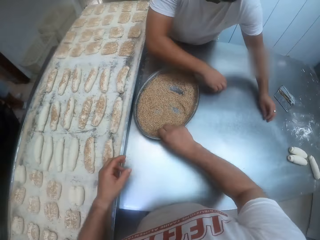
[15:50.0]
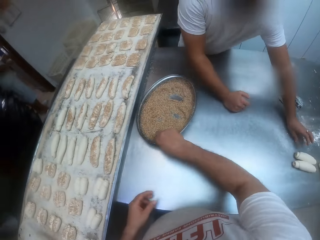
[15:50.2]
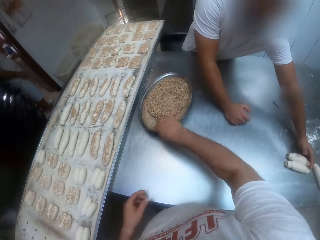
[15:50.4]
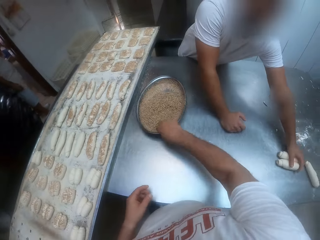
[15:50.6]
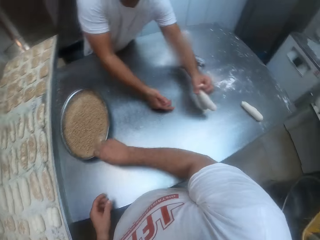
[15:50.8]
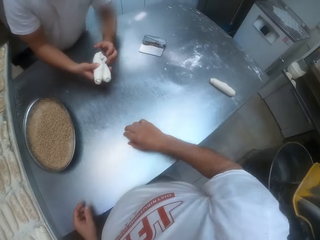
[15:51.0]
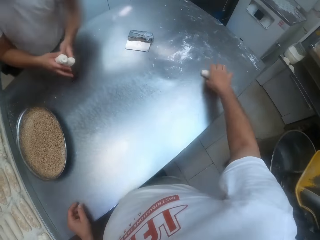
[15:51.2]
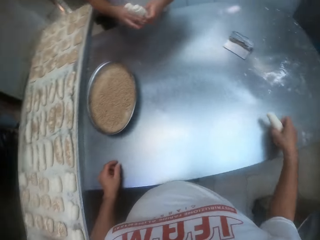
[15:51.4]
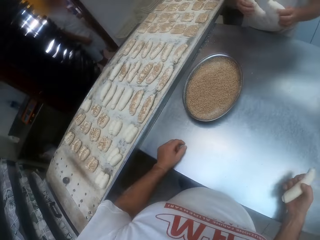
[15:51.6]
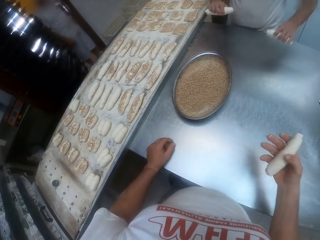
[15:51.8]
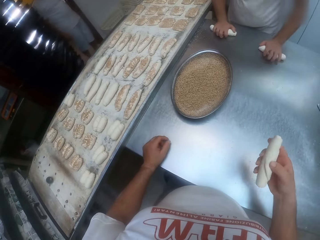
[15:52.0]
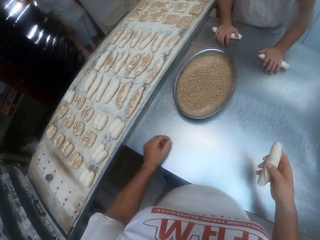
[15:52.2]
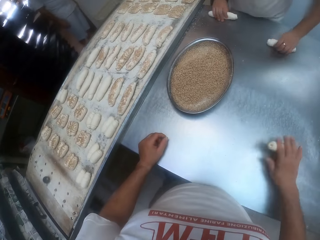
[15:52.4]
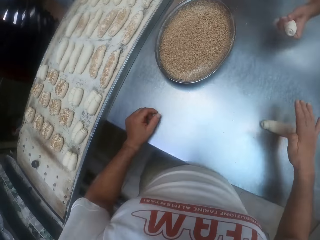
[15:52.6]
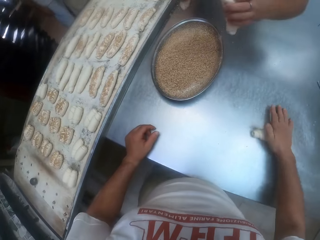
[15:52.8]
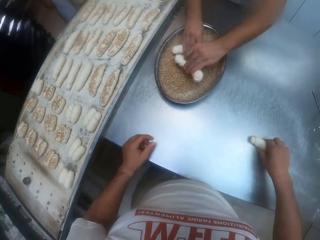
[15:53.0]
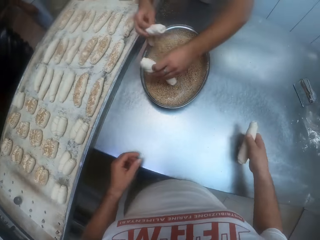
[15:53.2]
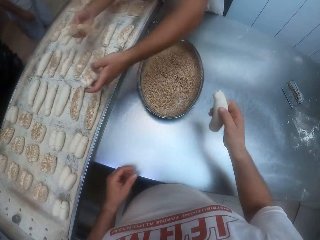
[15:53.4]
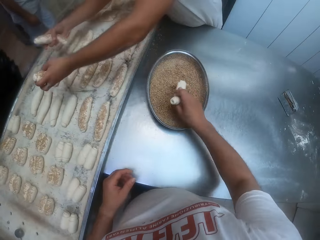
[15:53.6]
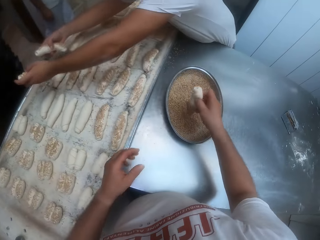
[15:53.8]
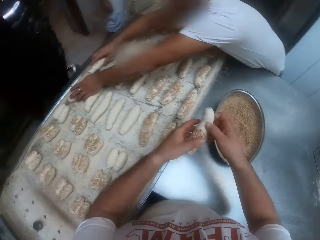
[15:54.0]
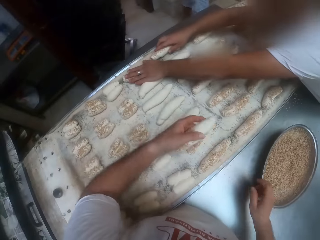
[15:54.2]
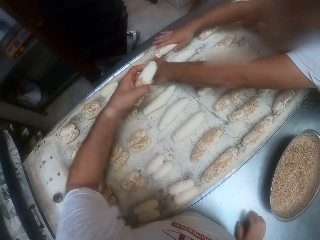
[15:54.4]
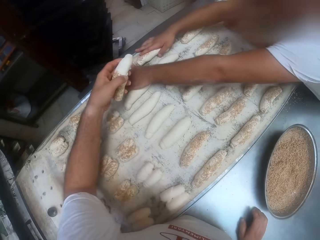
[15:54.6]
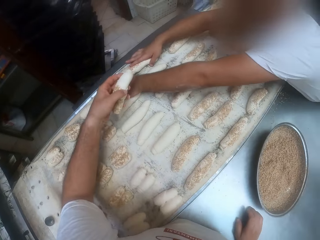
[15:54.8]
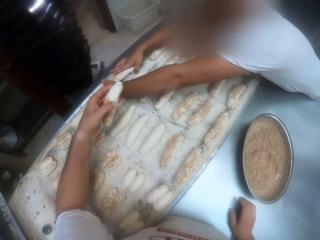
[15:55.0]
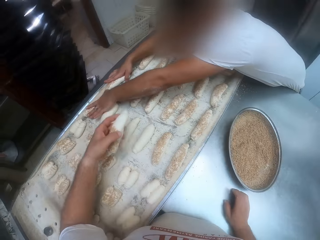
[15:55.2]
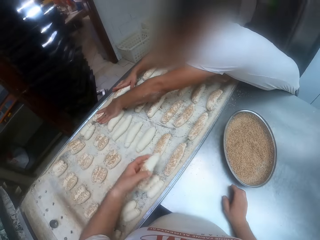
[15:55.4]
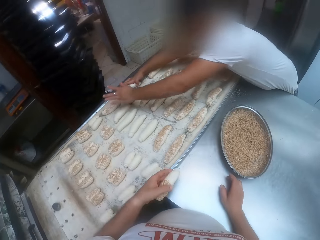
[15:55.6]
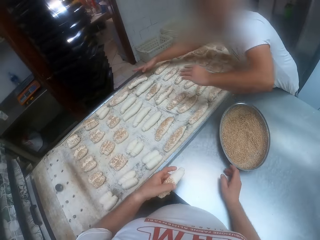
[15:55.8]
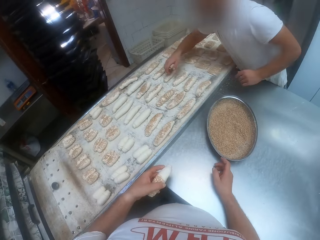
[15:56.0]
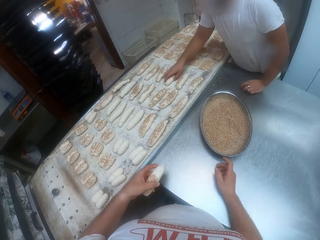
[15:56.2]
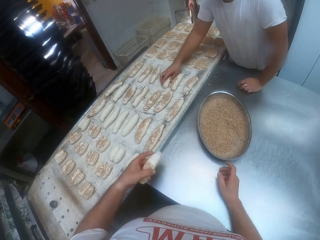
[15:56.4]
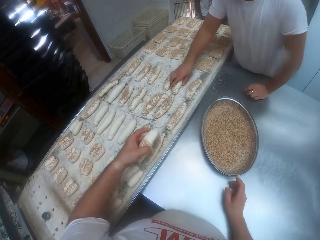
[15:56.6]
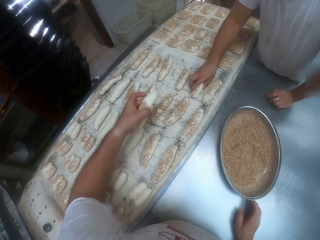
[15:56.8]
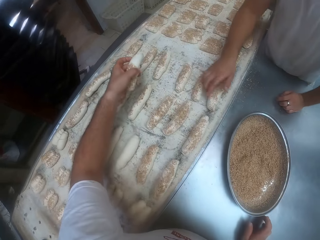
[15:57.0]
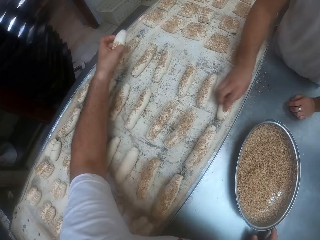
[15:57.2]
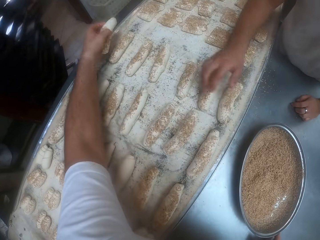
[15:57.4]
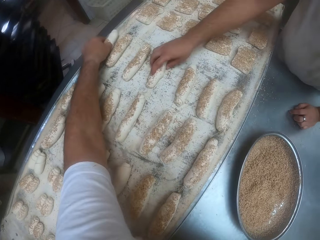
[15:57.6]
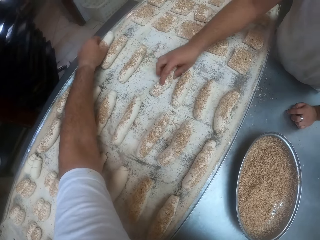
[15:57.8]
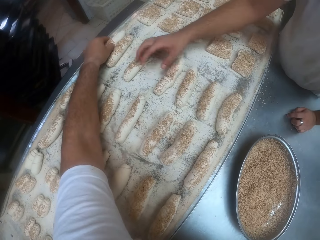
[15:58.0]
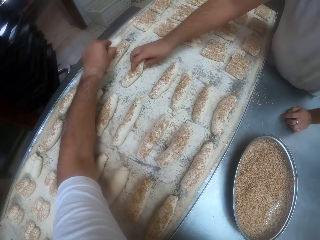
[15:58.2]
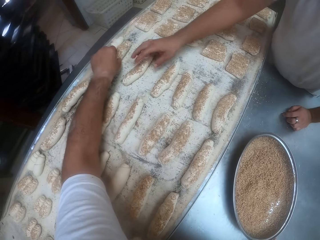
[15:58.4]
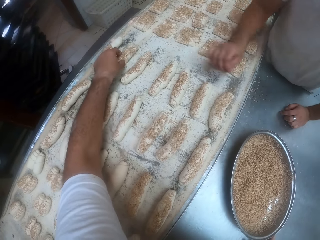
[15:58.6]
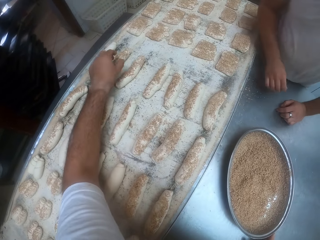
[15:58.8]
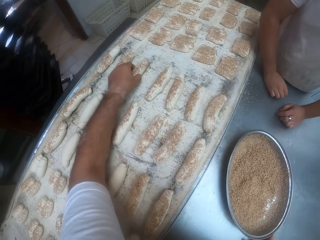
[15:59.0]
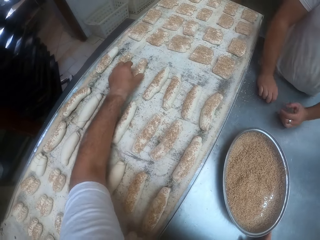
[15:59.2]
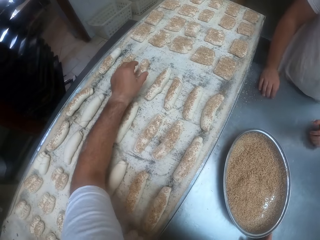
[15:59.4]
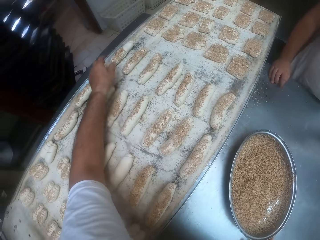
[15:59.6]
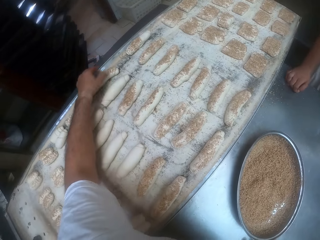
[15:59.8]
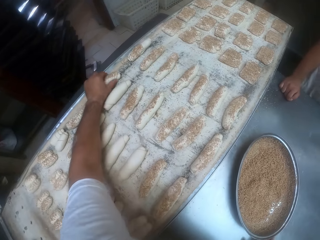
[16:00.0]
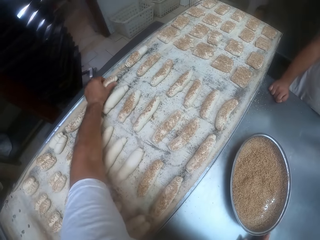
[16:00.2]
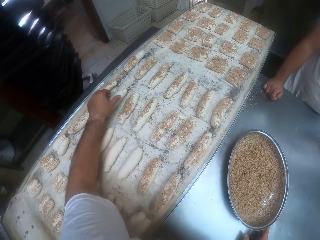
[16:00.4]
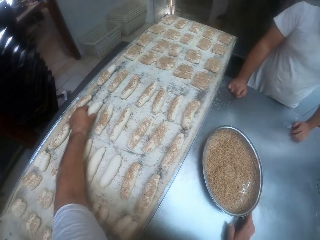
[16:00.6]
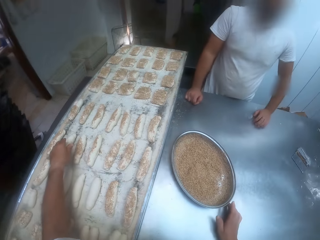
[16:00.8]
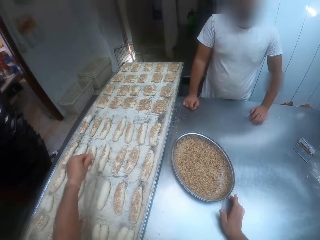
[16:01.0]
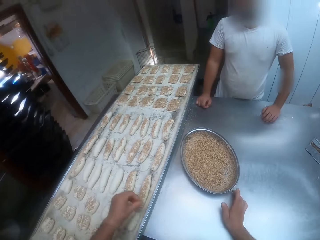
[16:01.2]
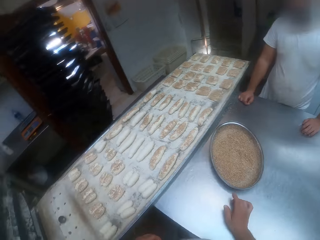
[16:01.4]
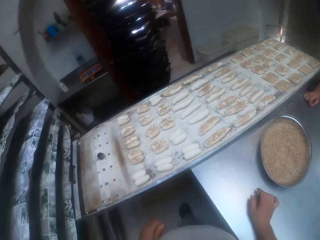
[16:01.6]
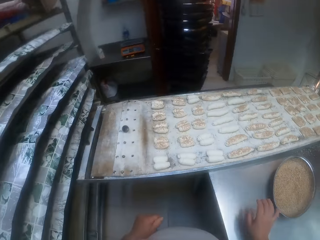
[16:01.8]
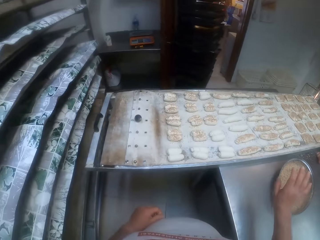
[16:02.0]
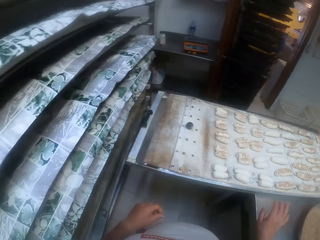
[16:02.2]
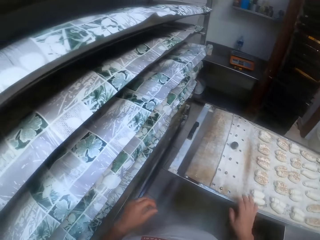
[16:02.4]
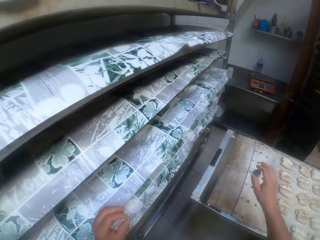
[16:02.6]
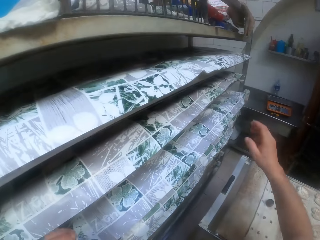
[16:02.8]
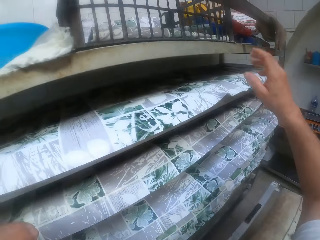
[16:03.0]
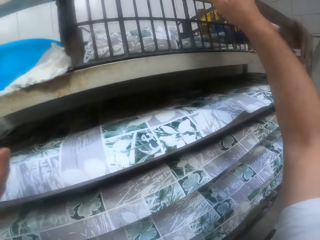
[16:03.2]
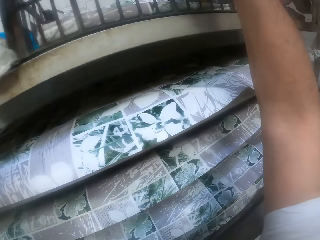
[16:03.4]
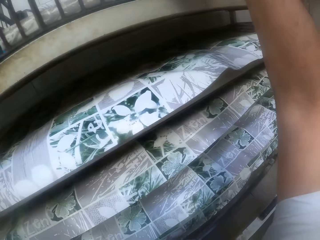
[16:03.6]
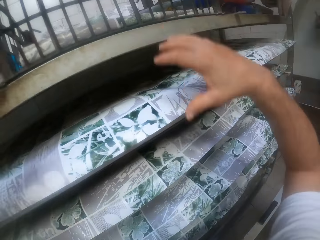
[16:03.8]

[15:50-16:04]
The camera wearer shakes the bowl on the countertop with his right hand. A man picks up some doughs on the countertop with his left hand. The camera wearer shakes the flour on the tray. He picks up a dough on the countertop with his right hand. The man rolls the dough in his left hand on the countertop and rolls the dough in his right hand on the countertop. The camera wearer presses the dough on the countertop with his right hand. The man puts the dough on the floor. The camera wearer picks up the dough on the countertop with his right hand. The man dips the dough in his right hand in the gluten in the bowl on the countertop and dips the dough in his left hand in the gluten in the bowl on the countertop. The camera wearer switches the dough to his left hand. The man drops the dough on the tray on the countertop. The man touches some doughs on the tray with his right hand. The camera wearer drops the dough in his left hand on the tray on the countertop. He arranges some doughs on the tray on the countertop with his left hand.

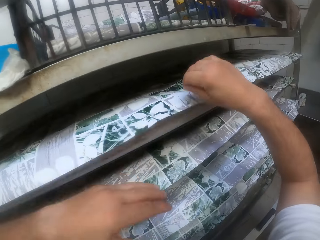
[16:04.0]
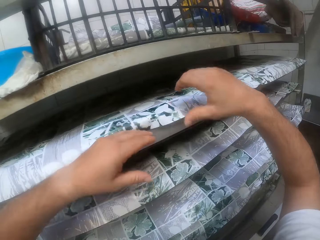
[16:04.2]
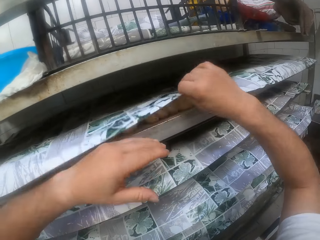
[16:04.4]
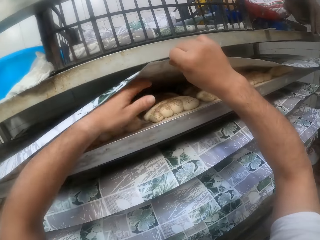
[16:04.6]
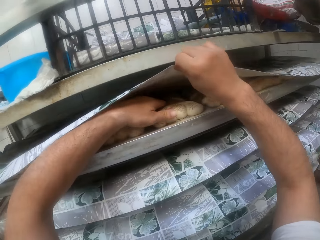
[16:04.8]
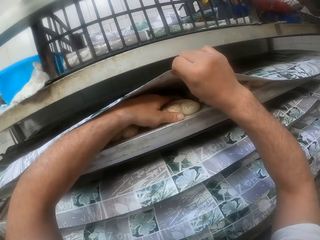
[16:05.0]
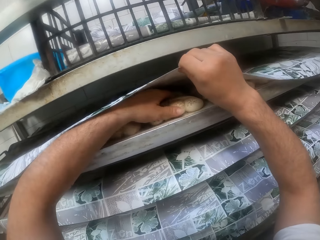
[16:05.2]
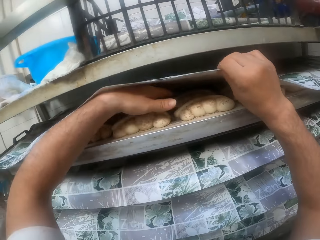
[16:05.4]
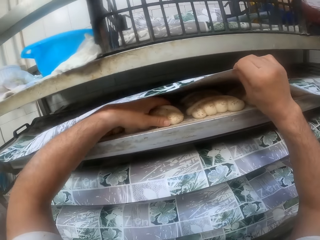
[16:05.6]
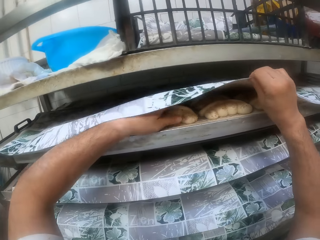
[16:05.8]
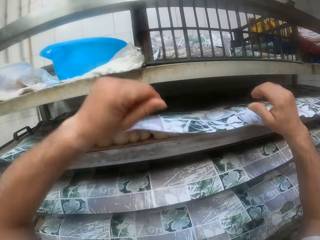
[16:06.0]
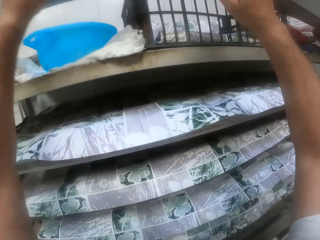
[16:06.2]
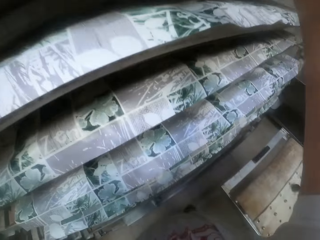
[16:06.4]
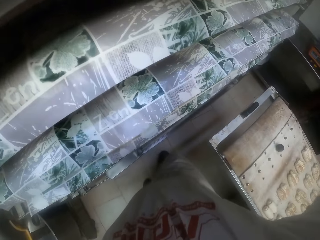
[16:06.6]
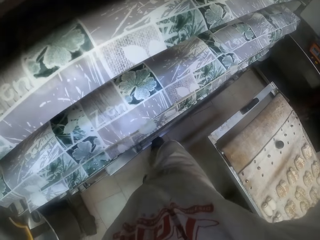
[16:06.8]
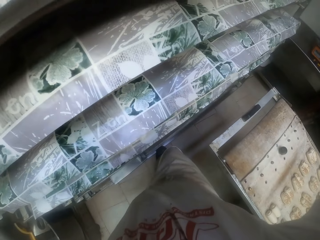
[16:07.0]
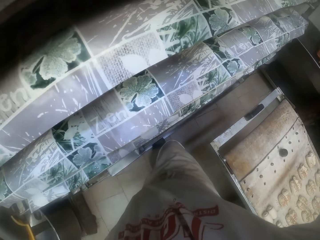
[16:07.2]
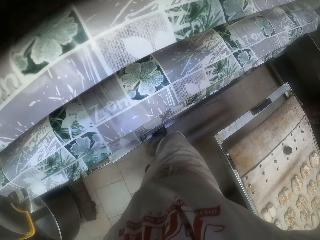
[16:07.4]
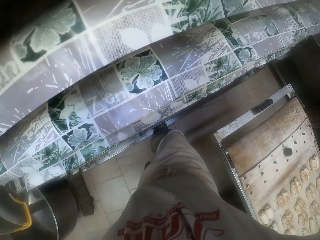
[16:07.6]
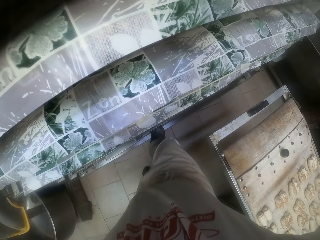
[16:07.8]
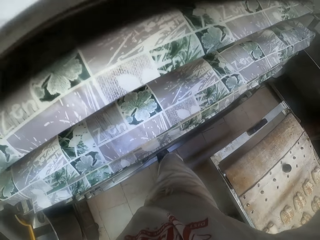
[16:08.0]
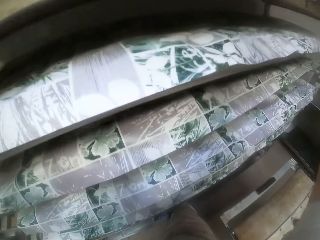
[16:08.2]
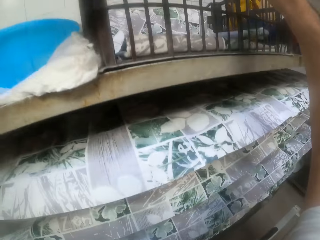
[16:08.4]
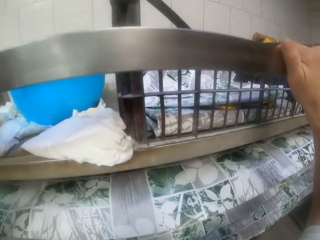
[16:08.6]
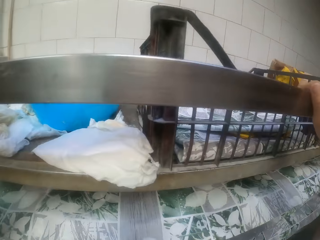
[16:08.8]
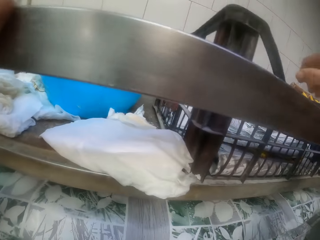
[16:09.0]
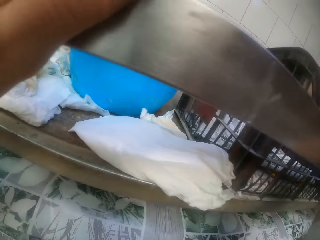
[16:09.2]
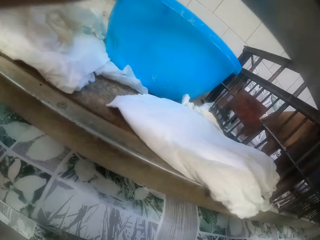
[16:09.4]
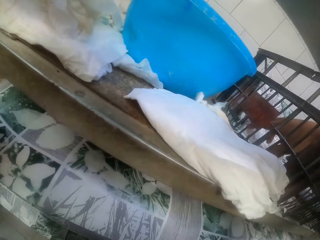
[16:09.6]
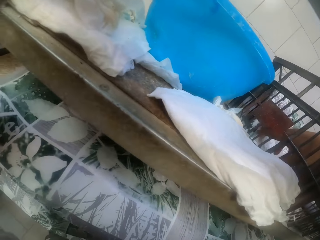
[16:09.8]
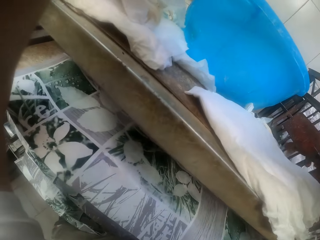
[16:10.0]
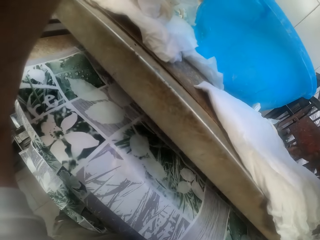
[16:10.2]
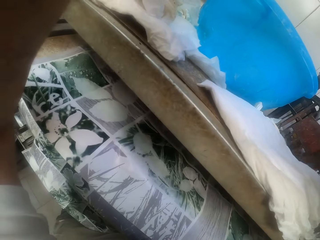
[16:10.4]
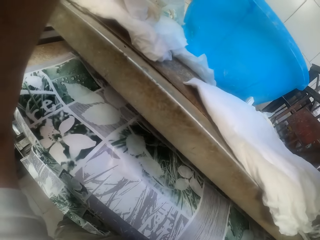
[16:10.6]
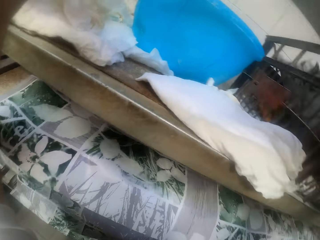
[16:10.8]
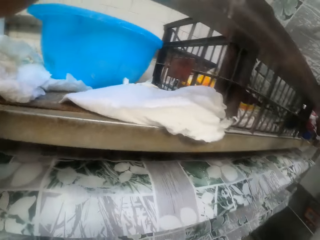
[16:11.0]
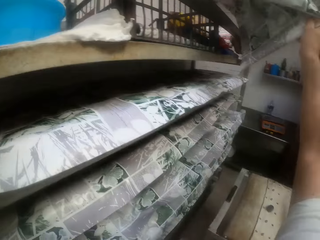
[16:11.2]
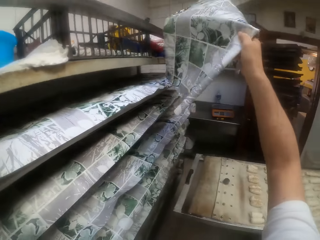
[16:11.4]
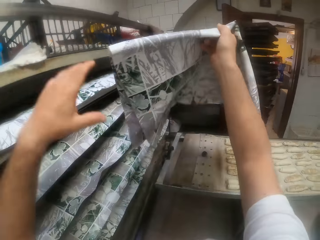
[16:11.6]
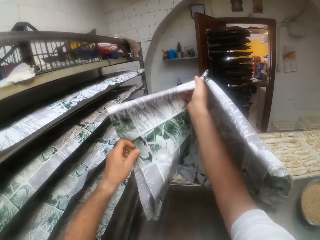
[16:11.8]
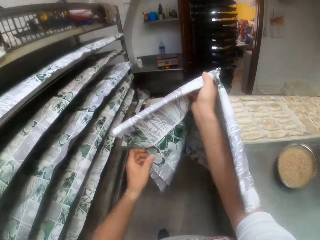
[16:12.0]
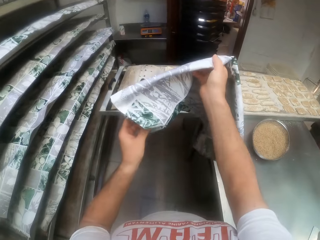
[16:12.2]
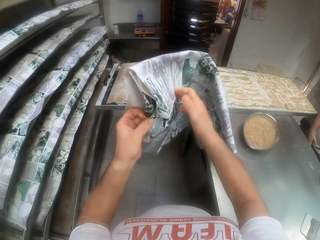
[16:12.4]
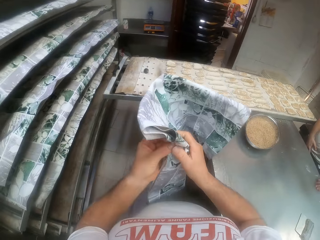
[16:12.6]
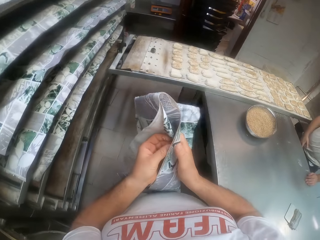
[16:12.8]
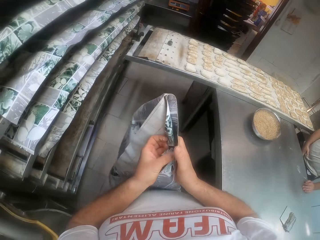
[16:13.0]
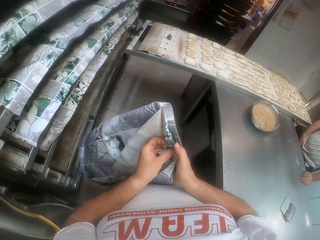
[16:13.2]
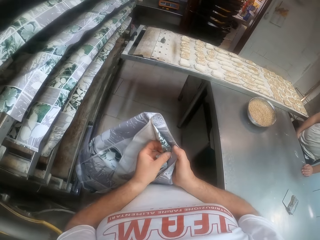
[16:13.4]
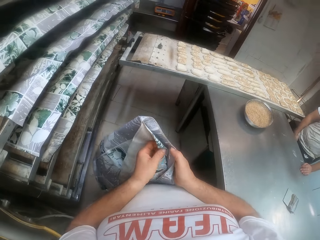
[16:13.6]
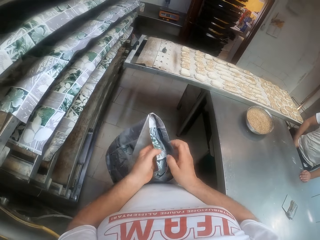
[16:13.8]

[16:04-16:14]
The camera wearer opens a covering paper on a tray on a rack with his right hand. He touches the doughs on the rack with his left hand. He picks up the covering paper from a basket on the rack with his right hand. He holds the covering paper with his left hand.
